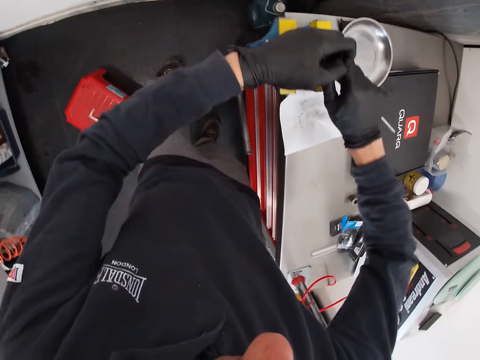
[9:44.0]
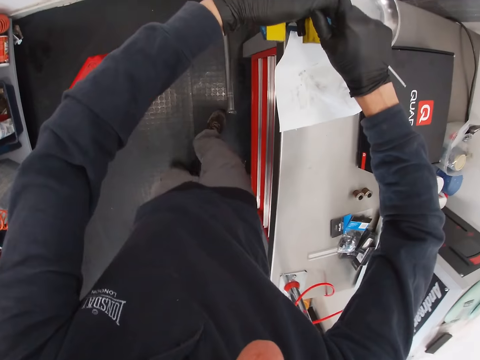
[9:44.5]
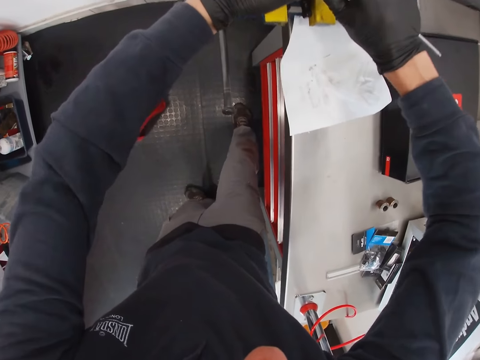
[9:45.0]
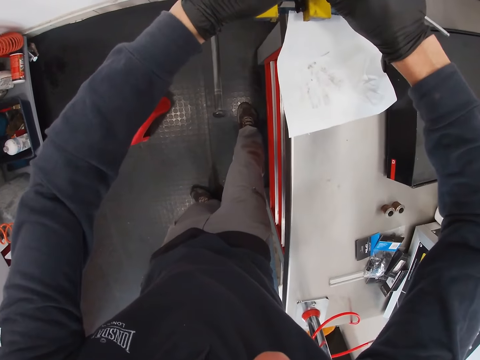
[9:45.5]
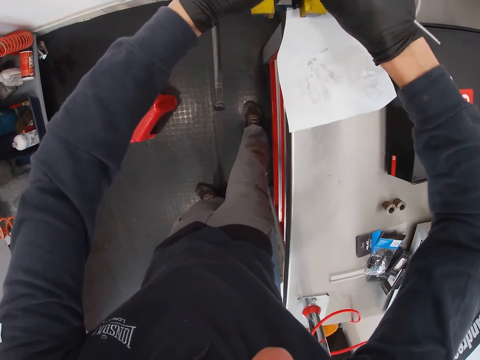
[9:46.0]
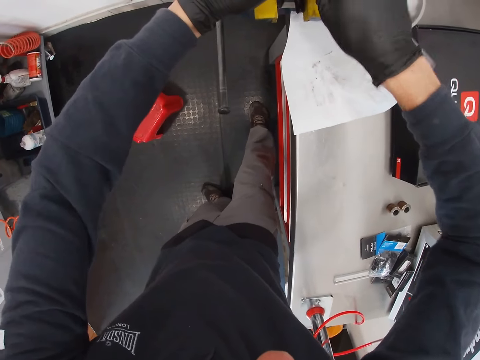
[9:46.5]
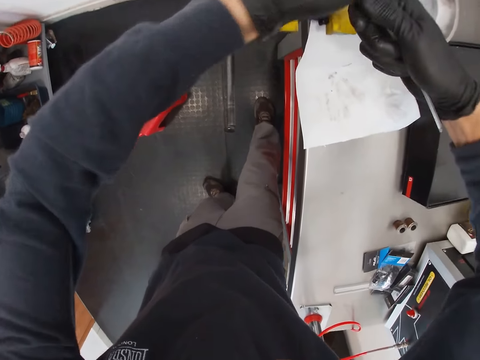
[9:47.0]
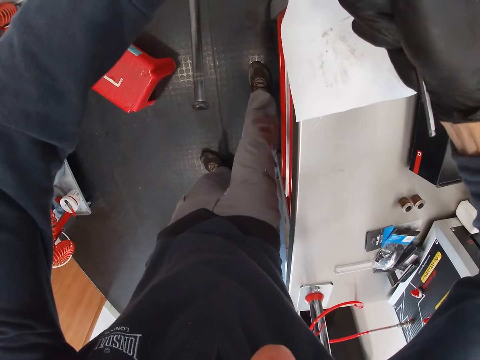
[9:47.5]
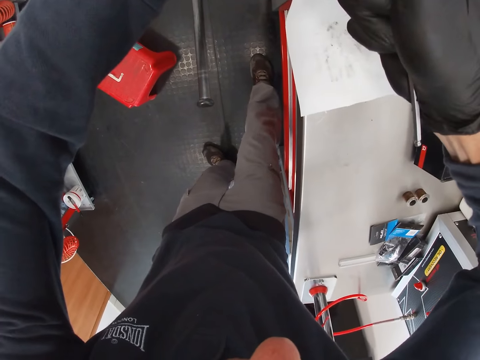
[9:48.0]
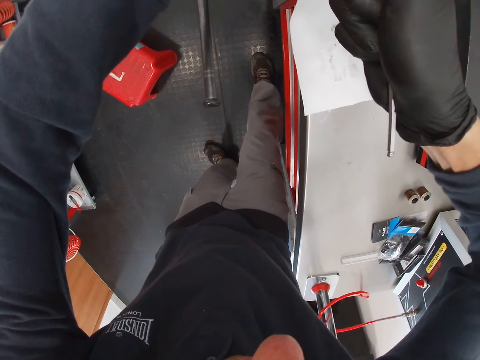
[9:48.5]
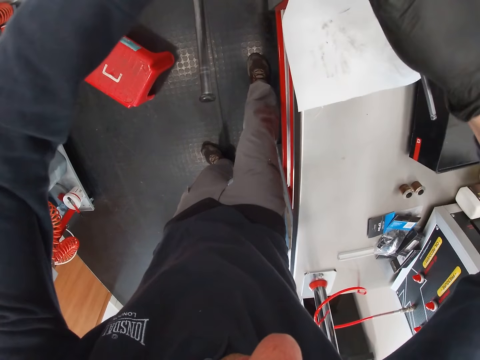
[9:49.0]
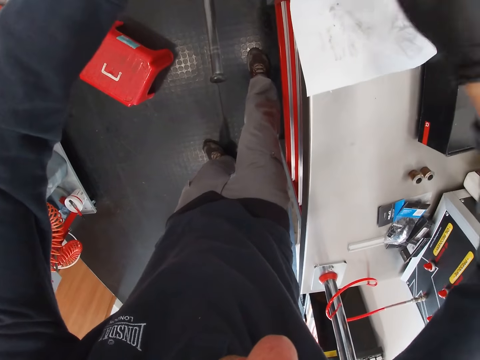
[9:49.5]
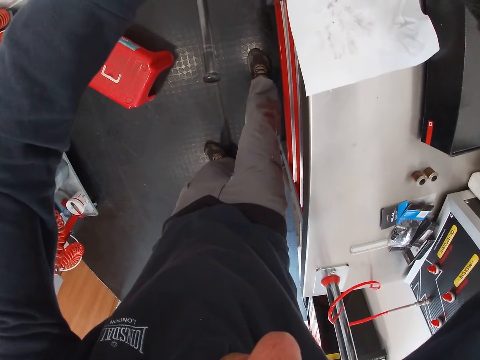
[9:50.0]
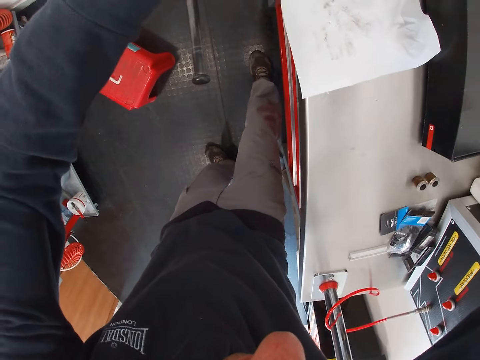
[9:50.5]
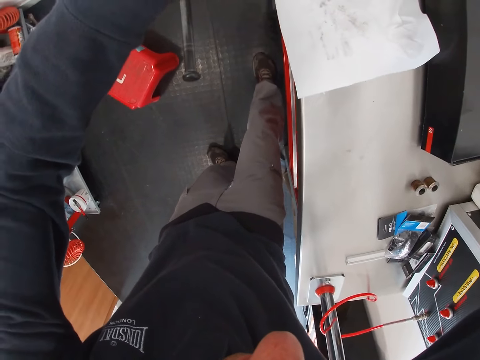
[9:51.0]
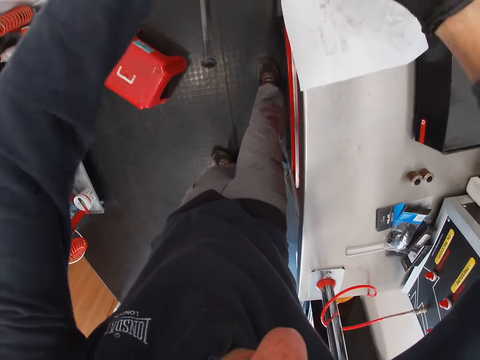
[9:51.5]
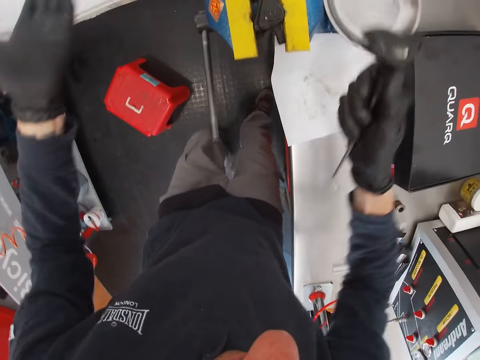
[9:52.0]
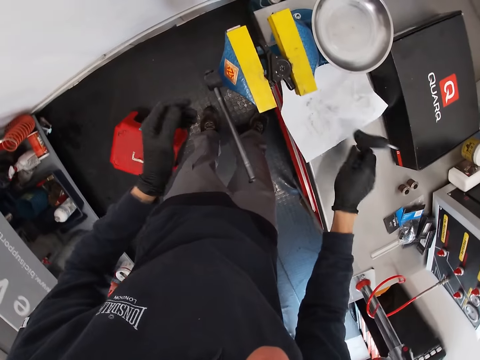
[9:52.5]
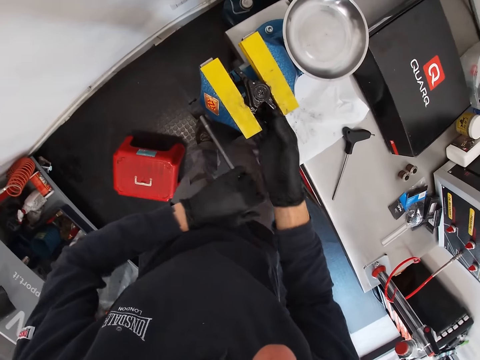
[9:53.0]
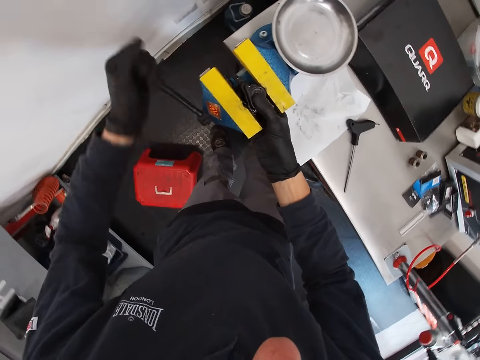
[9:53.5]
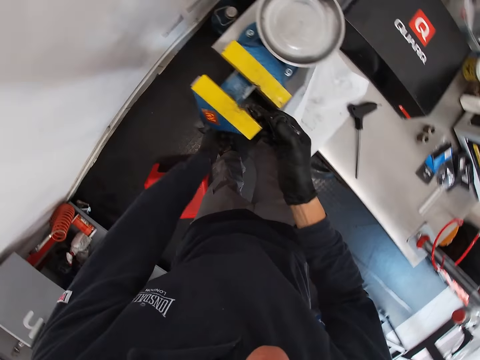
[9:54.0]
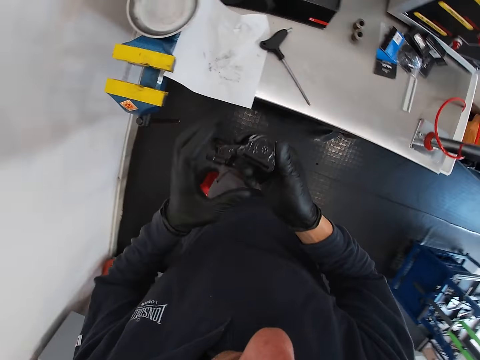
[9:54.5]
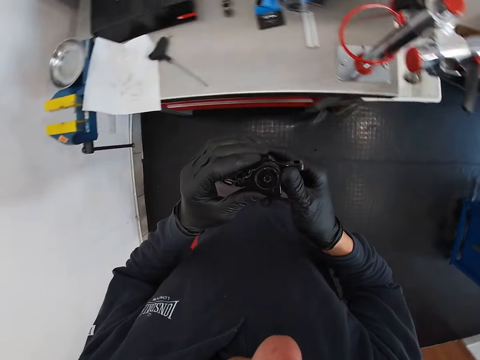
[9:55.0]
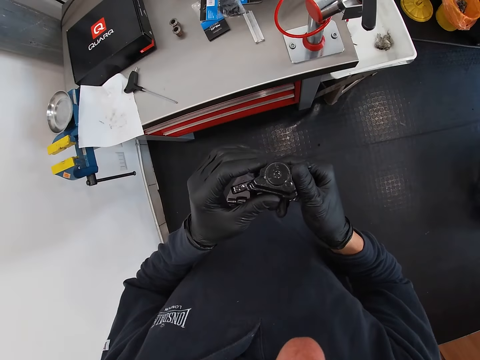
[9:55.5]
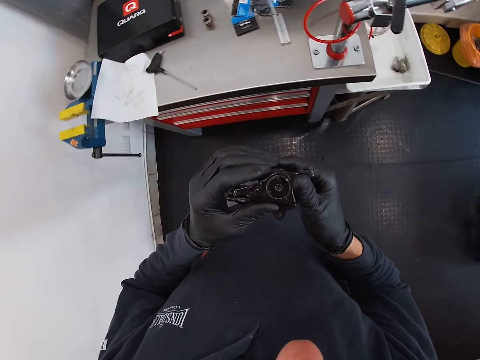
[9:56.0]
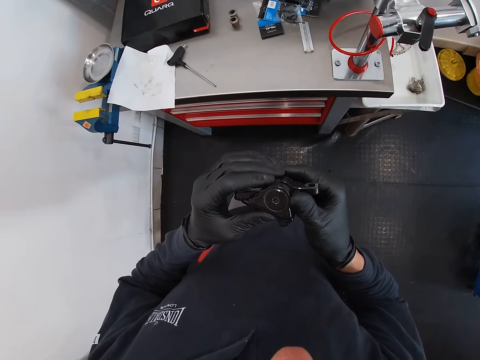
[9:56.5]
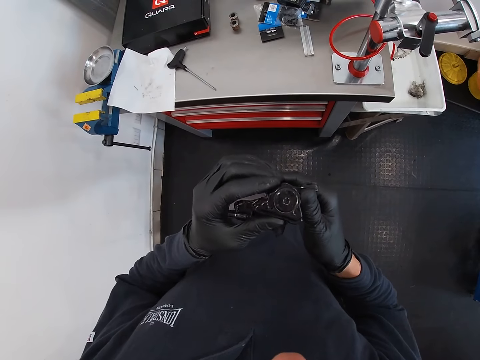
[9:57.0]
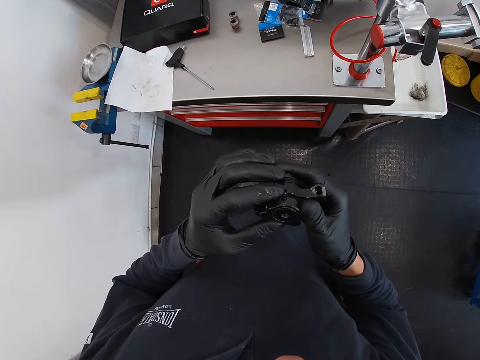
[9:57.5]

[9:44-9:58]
The camera wearer moves around a garage. He tightens a pedal with a wrench. He drops the hex wrench on the table with his right hand. He unscrews the bench vice with his left hand. He swings the calipers. He removes the bicycle shifter from the jaw piece with his right hand. He picks up the pedal. He checks the bicycle shifter in both hands. He looks around the garage.

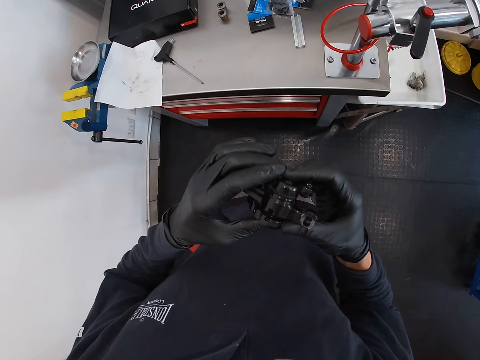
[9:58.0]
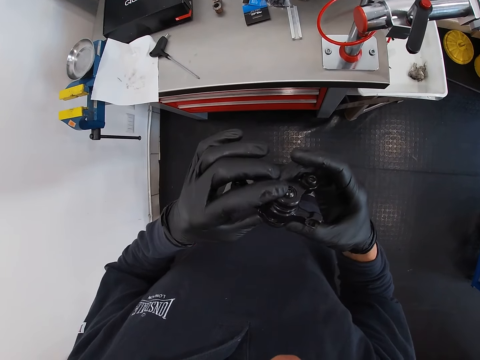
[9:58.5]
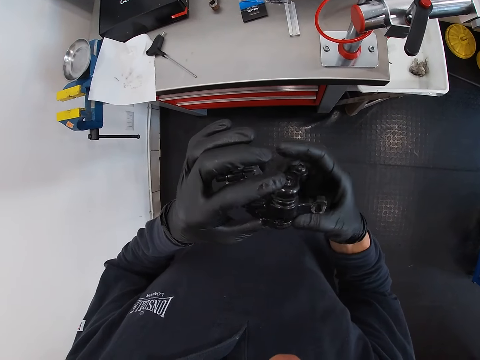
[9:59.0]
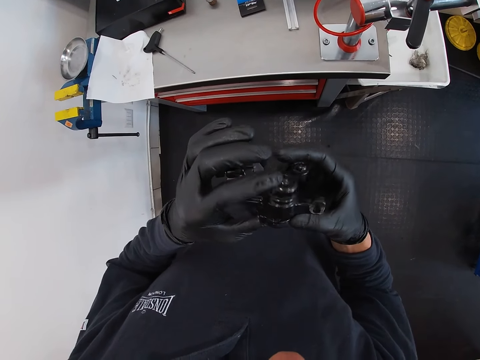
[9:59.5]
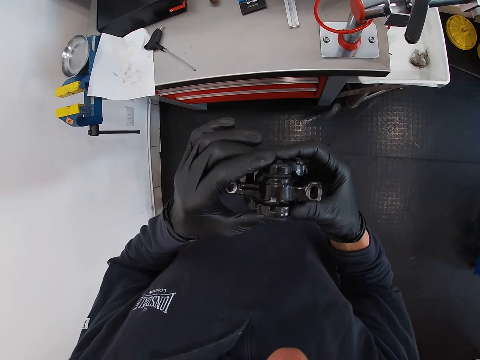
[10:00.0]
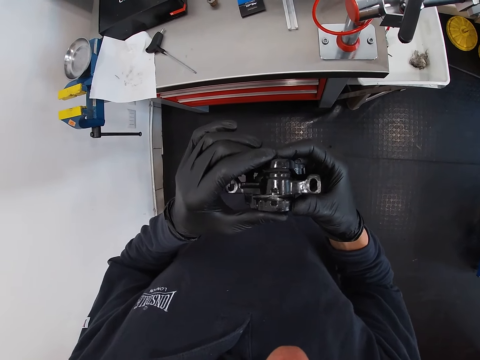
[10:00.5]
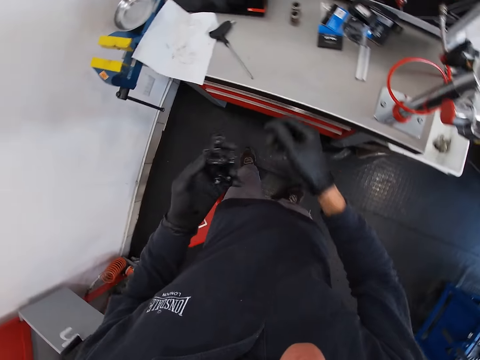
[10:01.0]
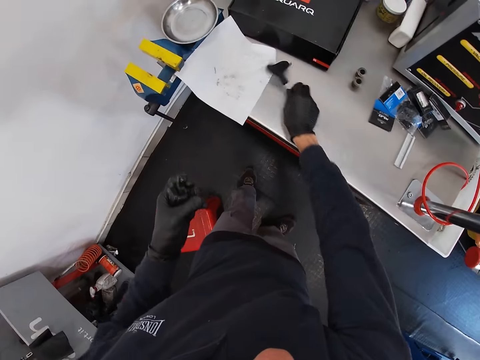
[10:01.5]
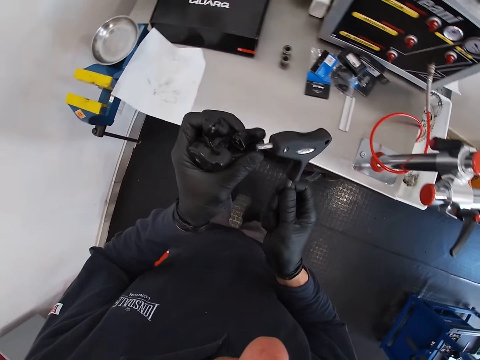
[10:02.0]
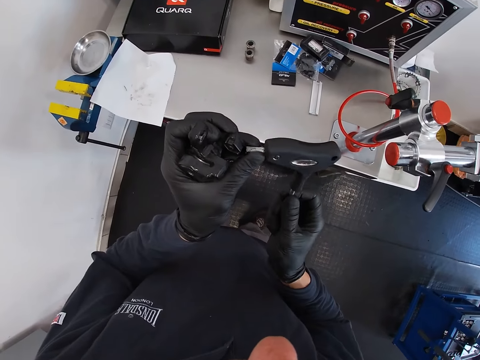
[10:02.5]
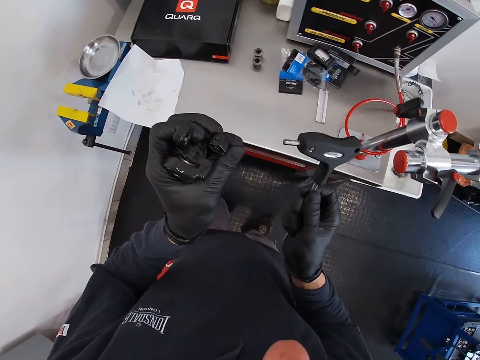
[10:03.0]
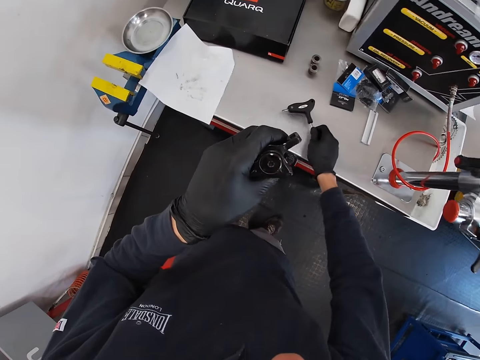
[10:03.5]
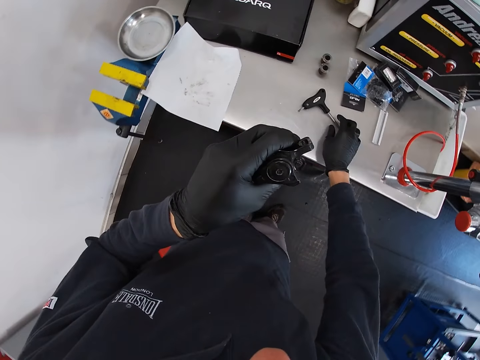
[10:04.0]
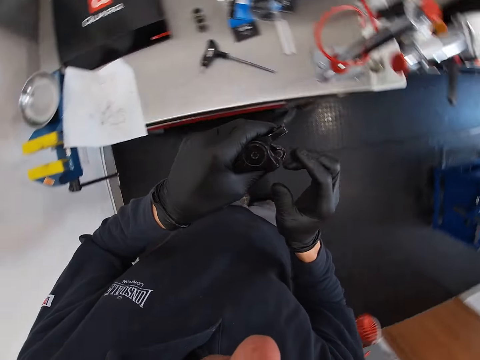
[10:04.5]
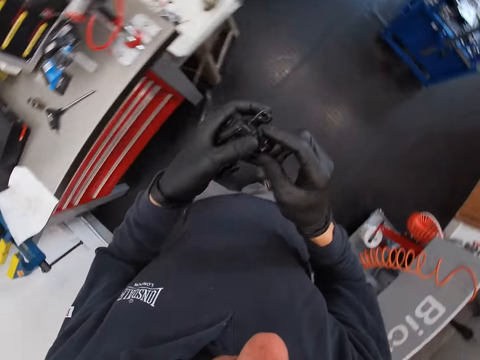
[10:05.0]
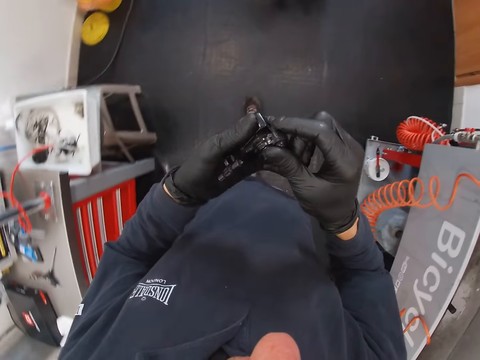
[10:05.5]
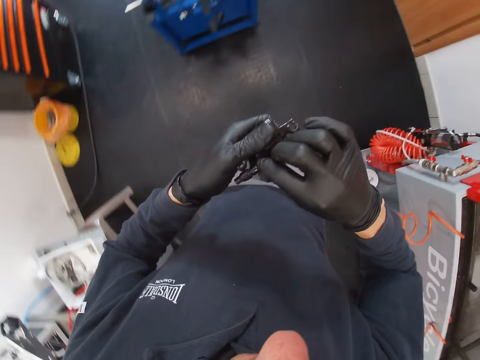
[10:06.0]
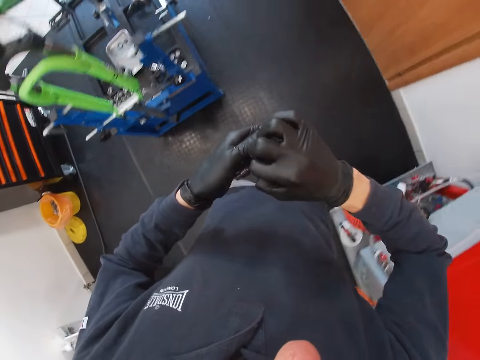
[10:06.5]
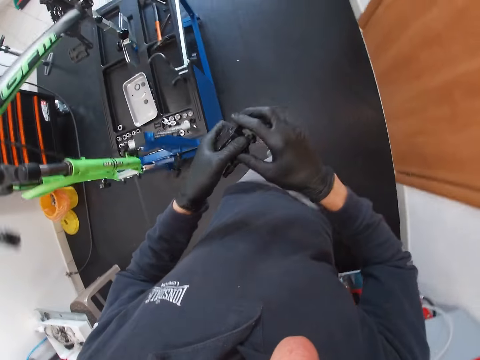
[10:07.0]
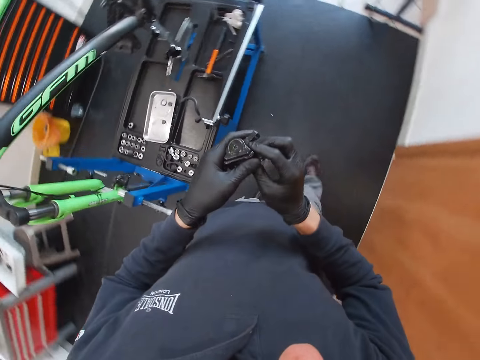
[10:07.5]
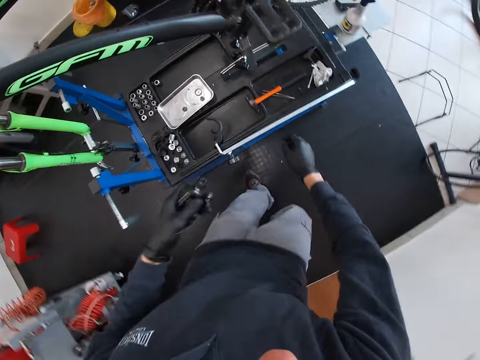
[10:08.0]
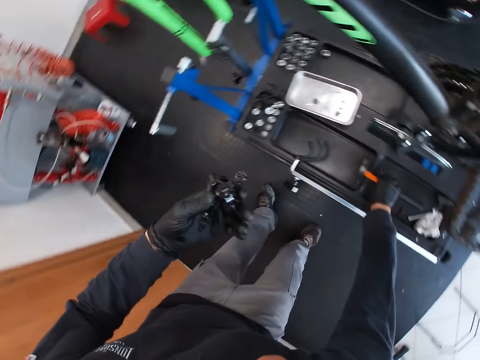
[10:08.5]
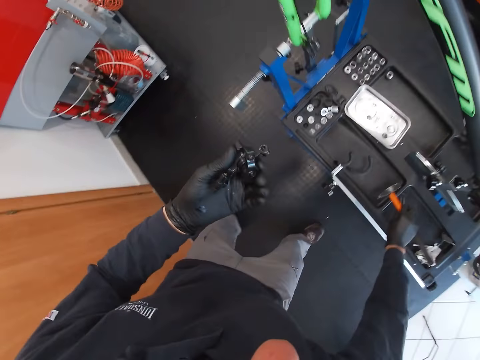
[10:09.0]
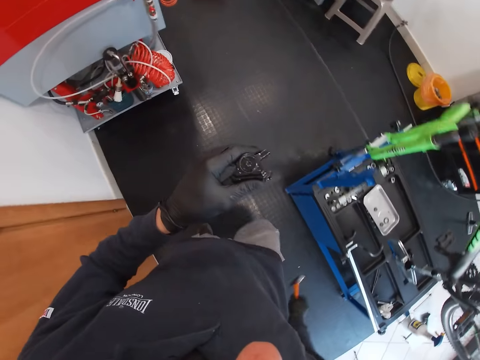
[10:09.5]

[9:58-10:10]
The camera wearer adjusts a pedal on his hands. He picks up the hex wrench on the table with his right hand. He adjusts the mouth of the hex wrench with his left hand. He tightens a nut on the pedal. He drops the hex wrench on the table with his right hand. He puts down the nut. He walks around a garage towards the maintenance bench. He picks up a hammer from the maintenance bench with his right hand.
